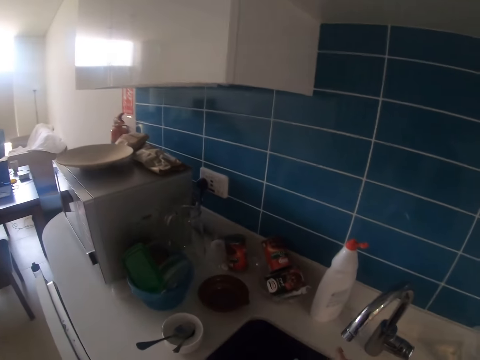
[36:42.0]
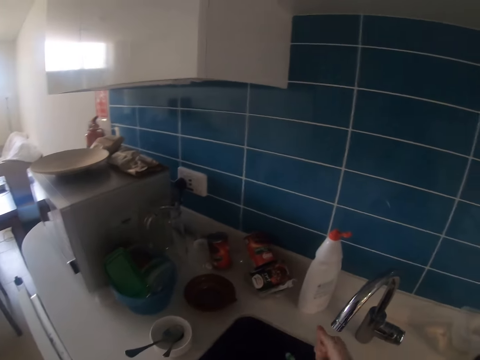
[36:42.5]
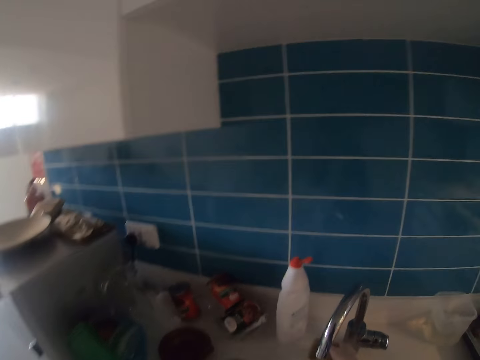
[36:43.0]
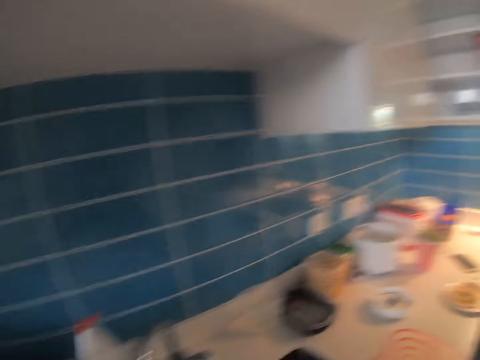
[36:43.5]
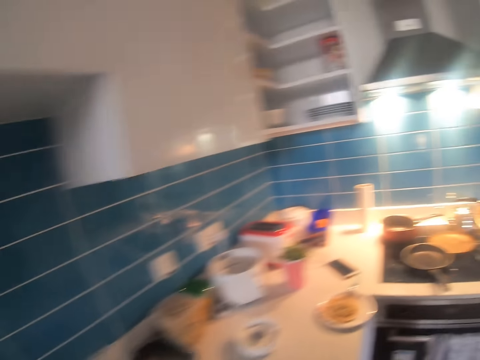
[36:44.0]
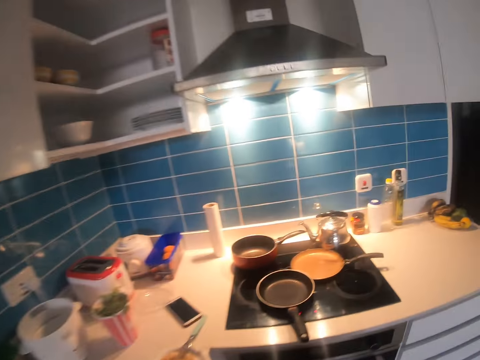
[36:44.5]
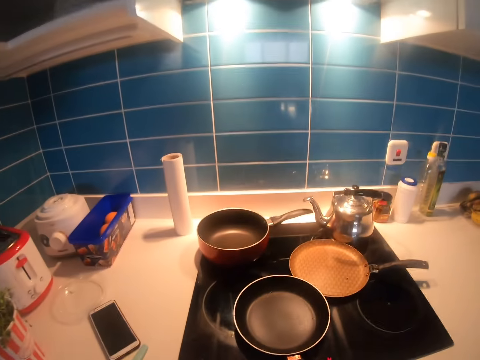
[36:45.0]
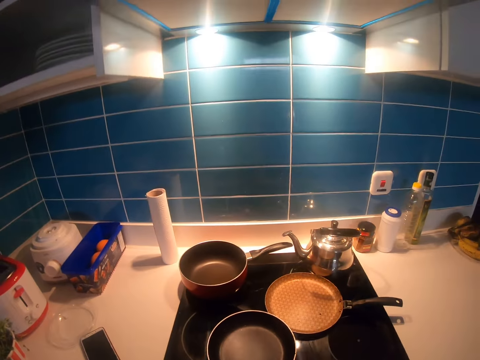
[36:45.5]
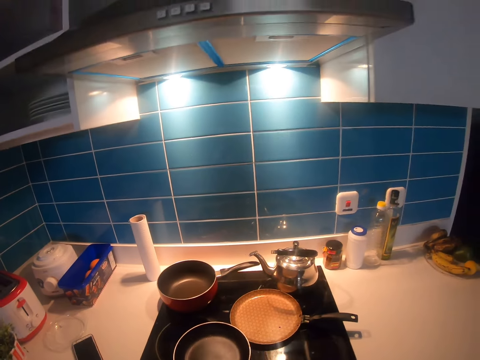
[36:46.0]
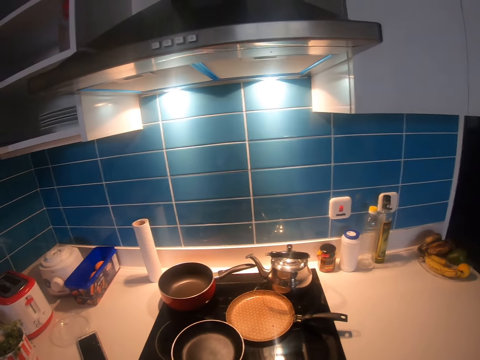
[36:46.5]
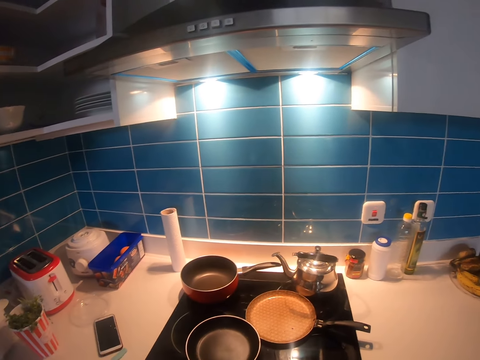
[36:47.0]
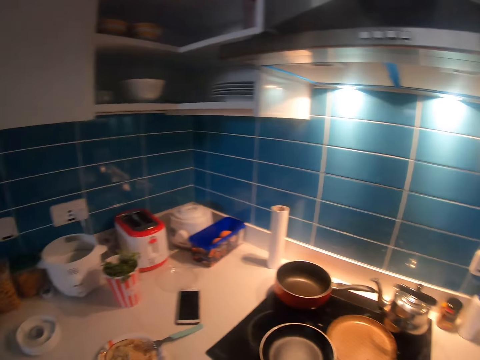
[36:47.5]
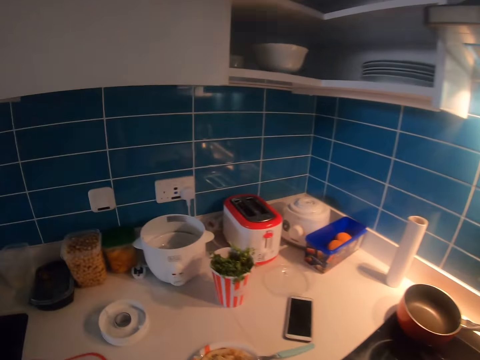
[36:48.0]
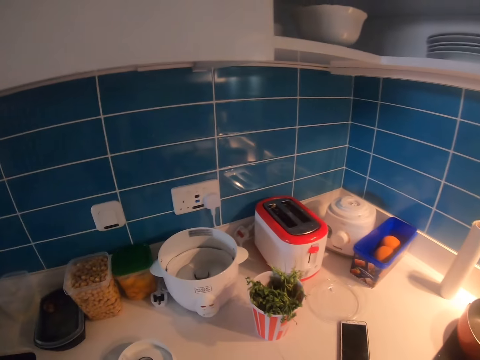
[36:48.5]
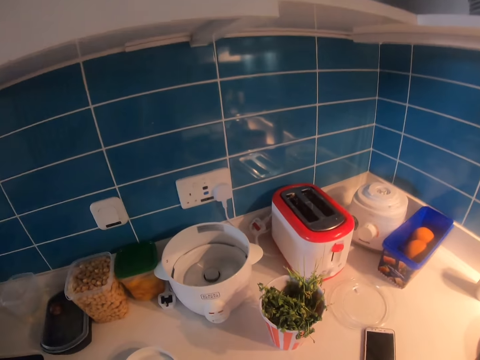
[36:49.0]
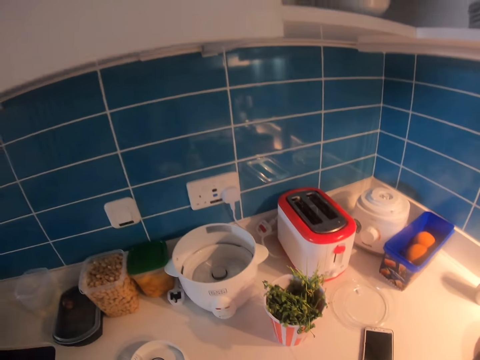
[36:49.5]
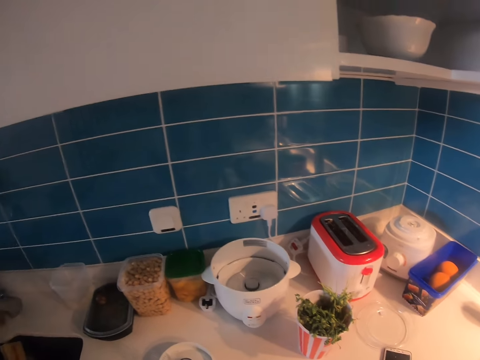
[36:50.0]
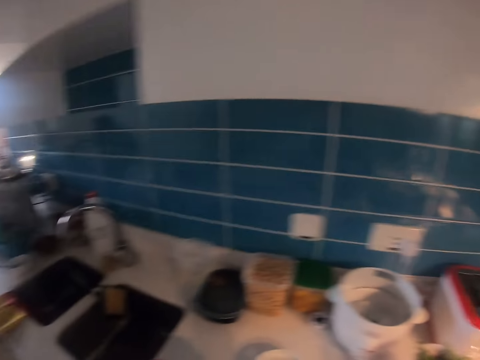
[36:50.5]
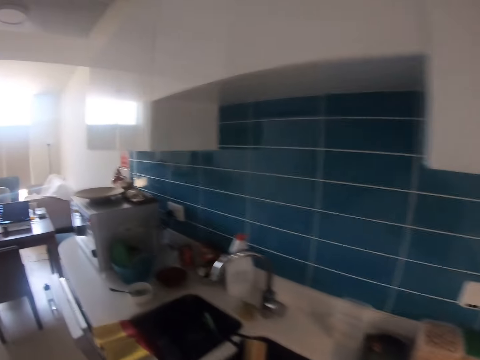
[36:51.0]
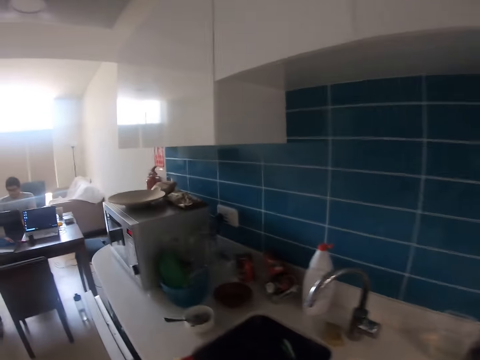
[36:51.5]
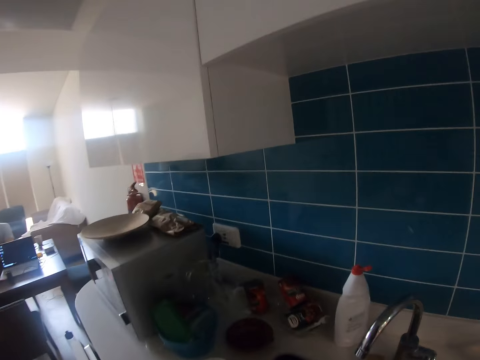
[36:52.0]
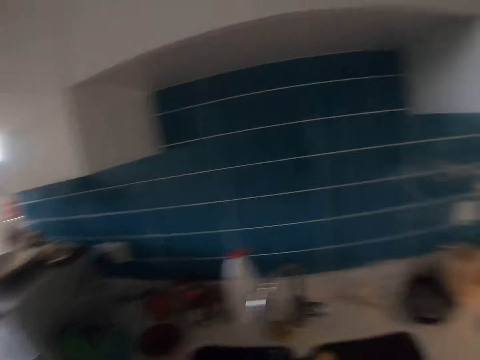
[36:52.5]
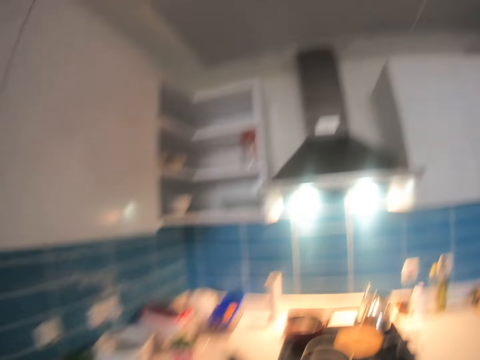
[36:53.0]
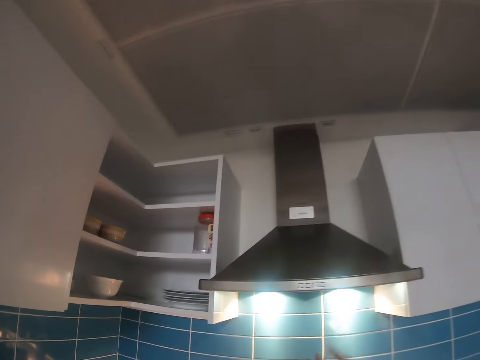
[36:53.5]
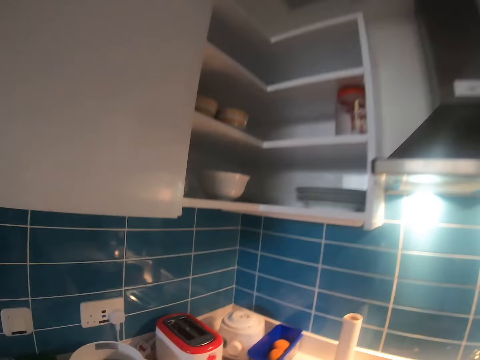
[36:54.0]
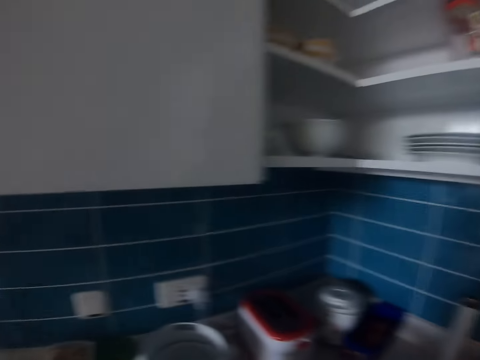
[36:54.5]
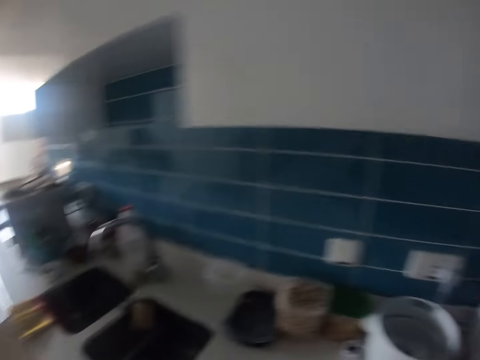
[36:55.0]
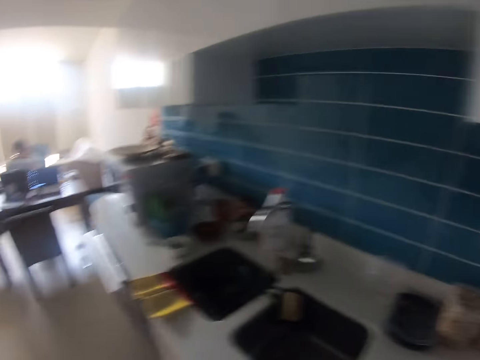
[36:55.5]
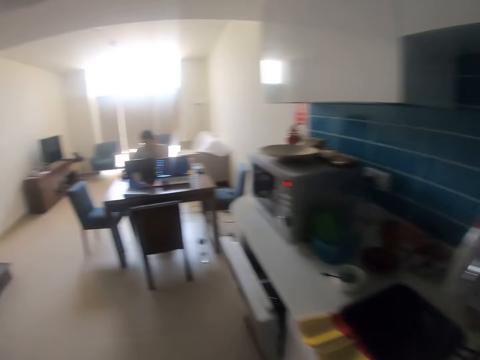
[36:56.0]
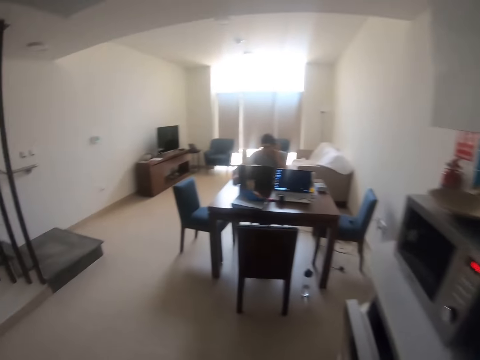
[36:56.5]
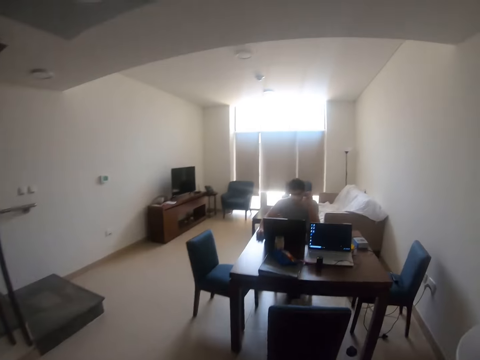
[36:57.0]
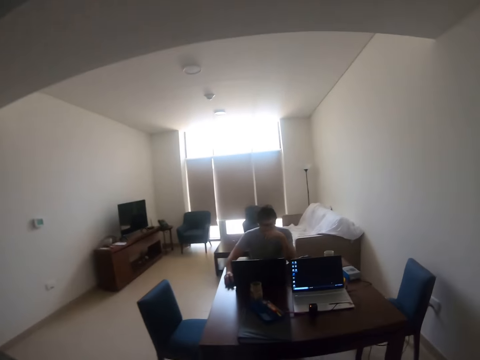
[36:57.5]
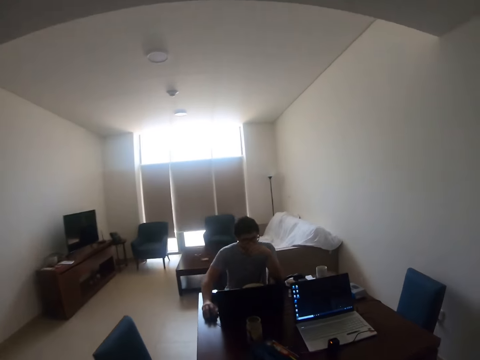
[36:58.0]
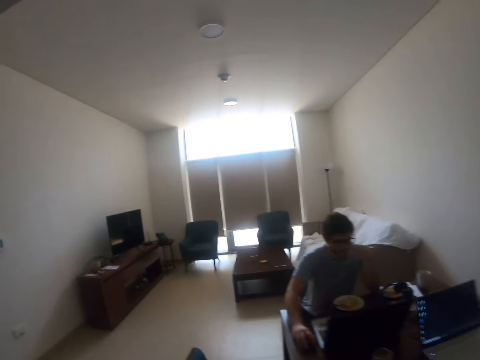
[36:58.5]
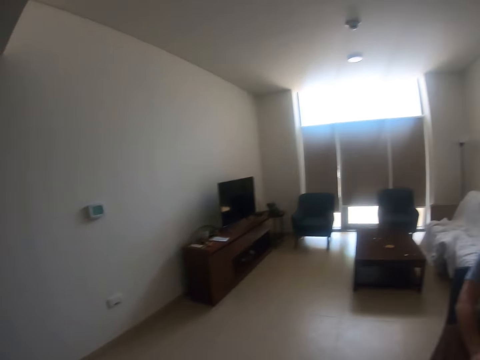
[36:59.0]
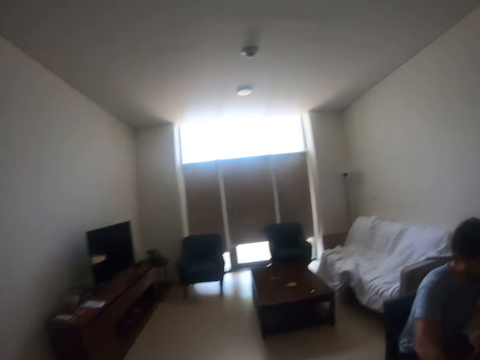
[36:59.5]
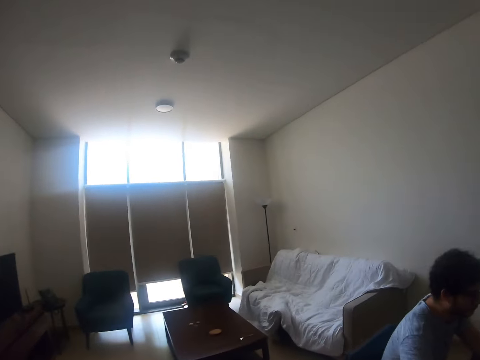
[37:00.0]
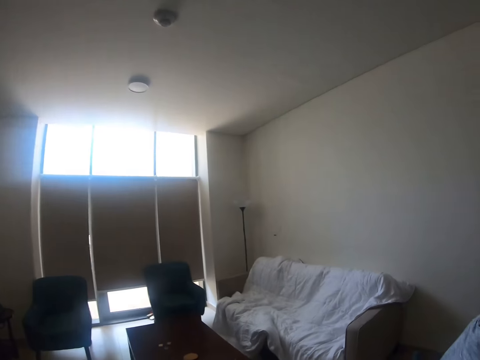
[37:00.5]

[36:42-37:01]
The camera wearer closes the tap. They move around the kitchen. They look at something in the kitchen. They switch off the light. They walk to the living room.

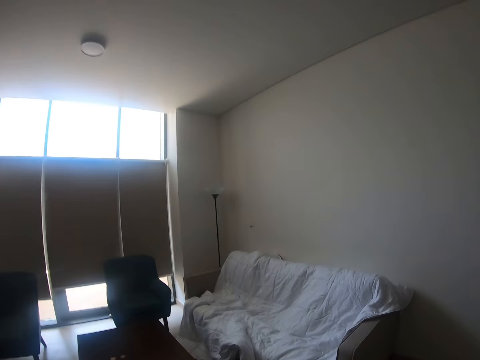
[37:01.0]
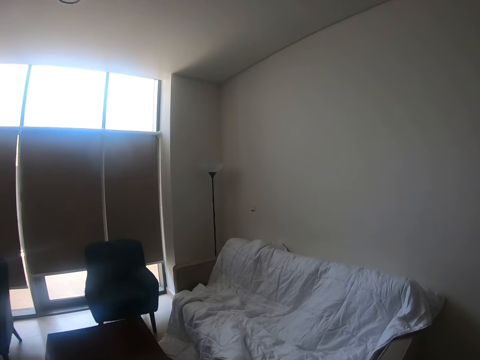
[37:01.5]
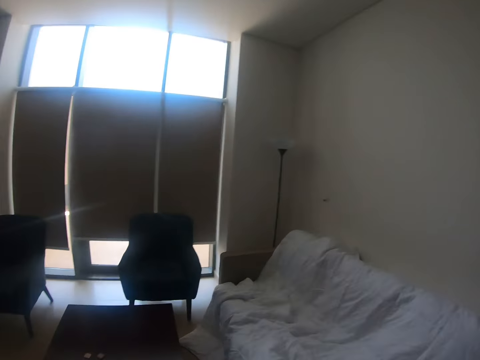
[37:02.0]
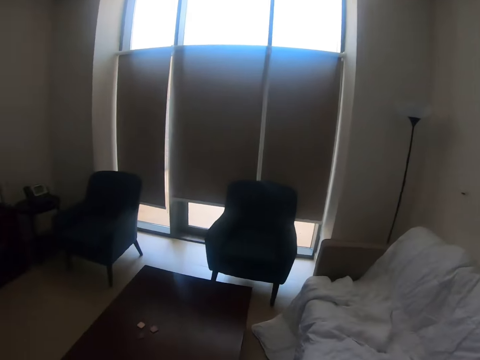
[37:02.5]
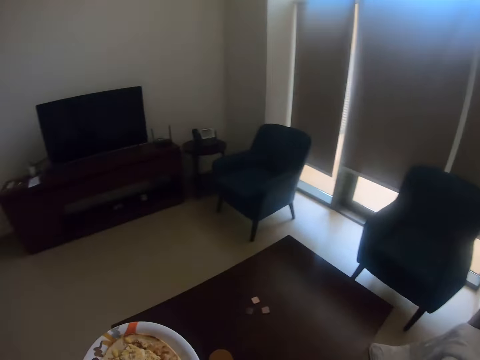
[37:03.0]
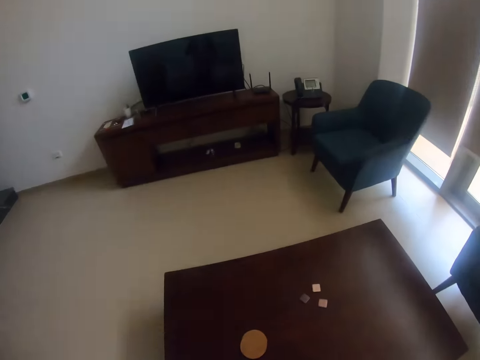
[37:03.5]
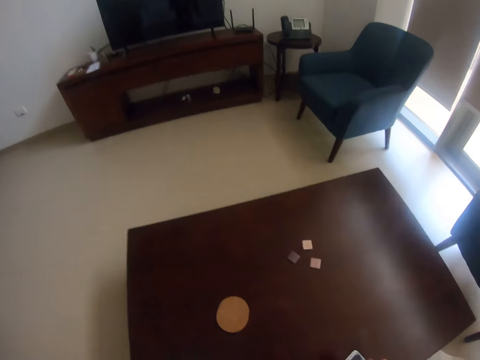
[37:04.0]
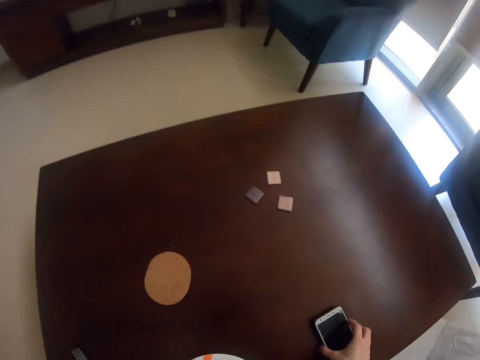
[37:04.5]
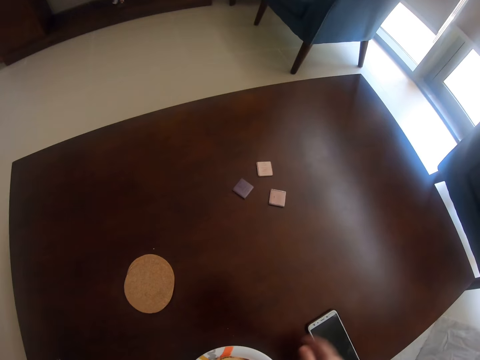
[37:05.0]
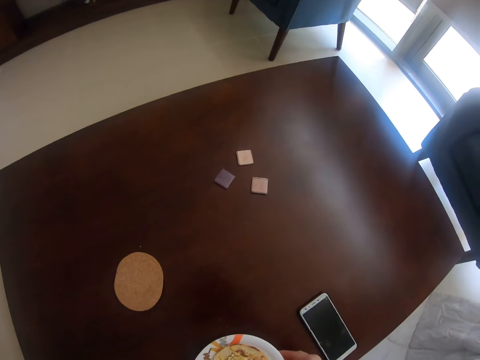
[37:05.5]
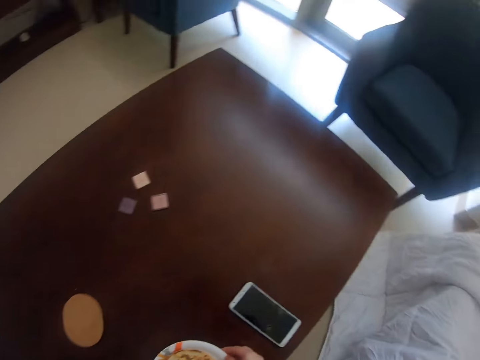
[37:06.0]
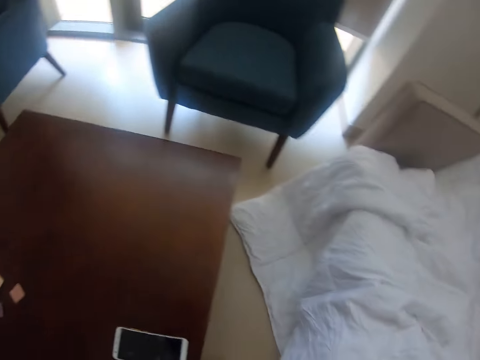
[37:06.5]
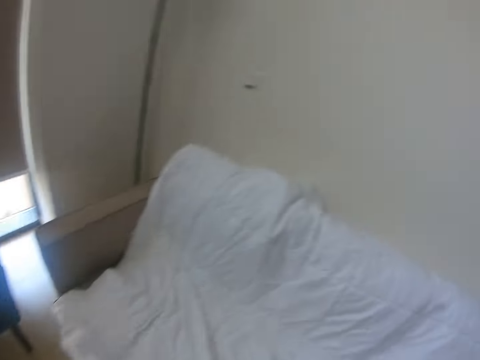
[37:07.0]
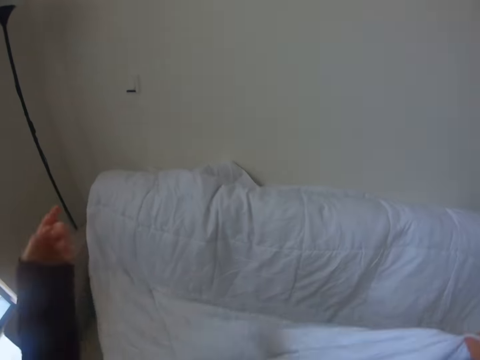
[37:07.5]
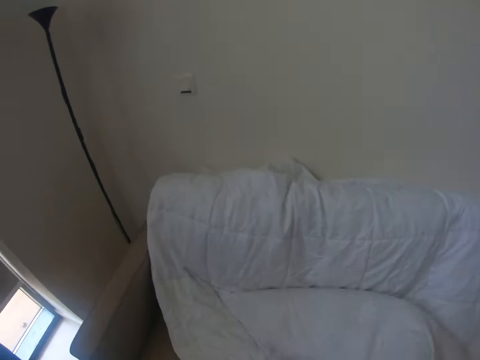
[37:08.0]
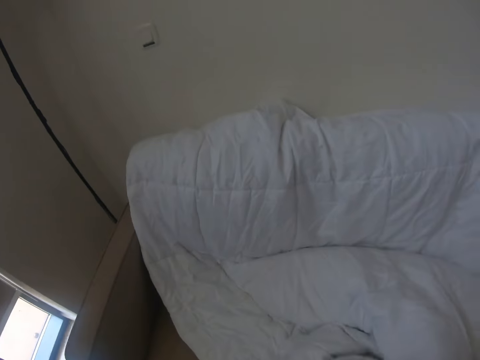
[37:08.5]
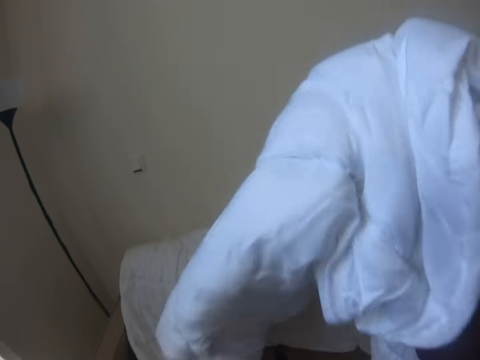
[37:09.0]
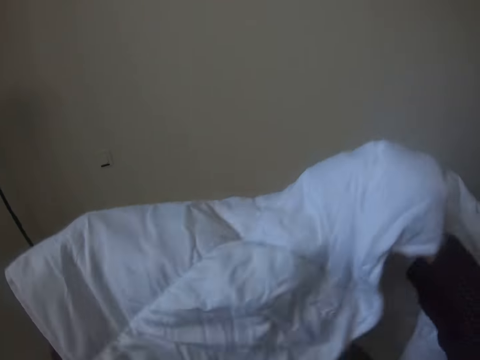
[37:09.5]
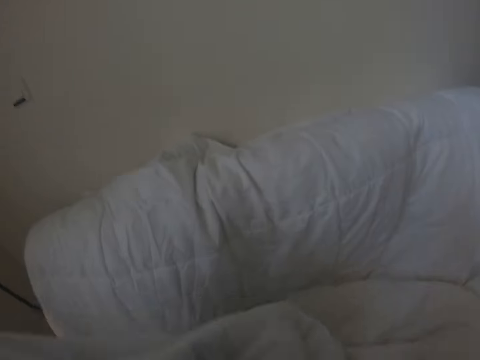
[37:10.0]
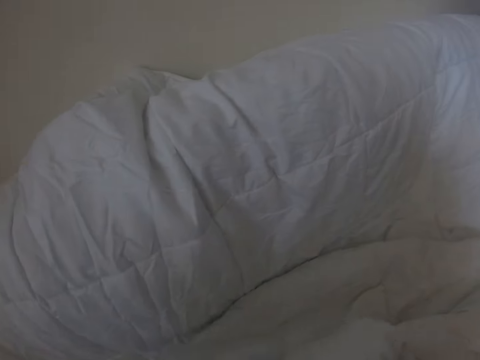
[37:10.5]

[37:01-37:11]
The camera wearer puts the food on the table. They touch the phone. They turn around. They take the duvet from the sofa.
